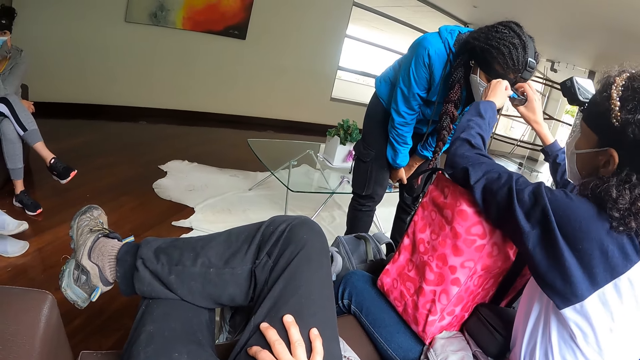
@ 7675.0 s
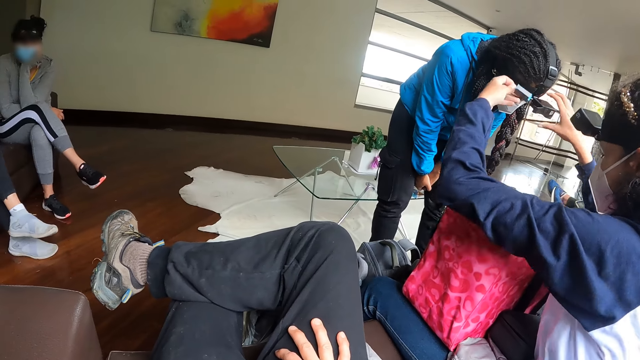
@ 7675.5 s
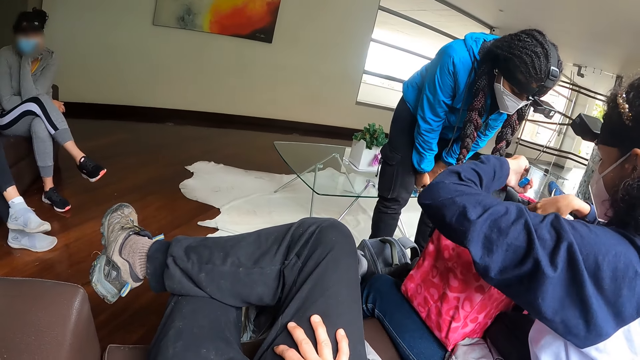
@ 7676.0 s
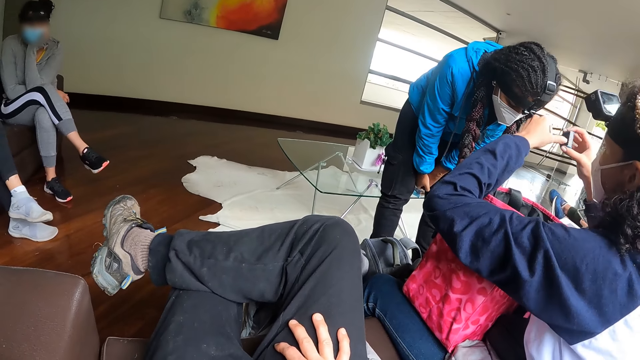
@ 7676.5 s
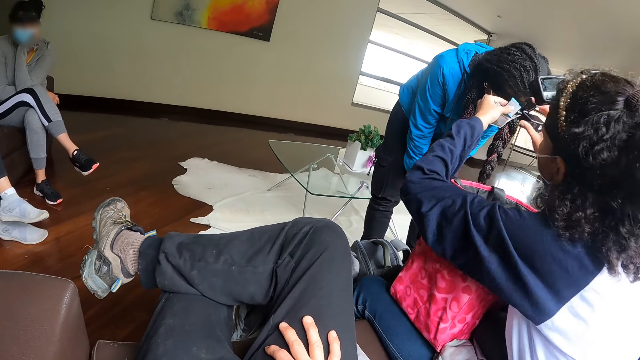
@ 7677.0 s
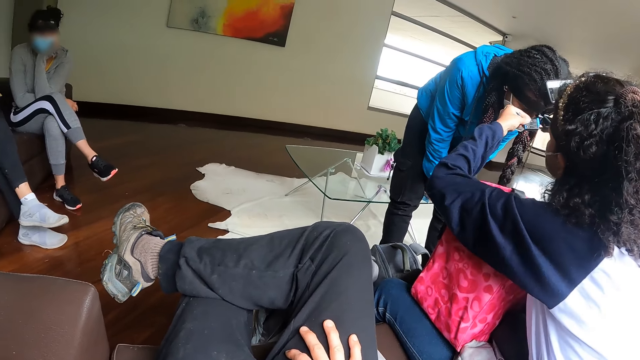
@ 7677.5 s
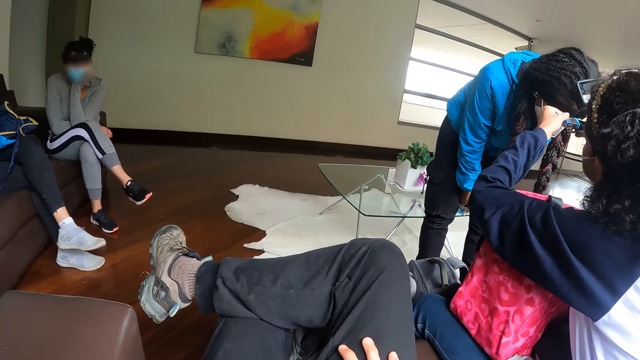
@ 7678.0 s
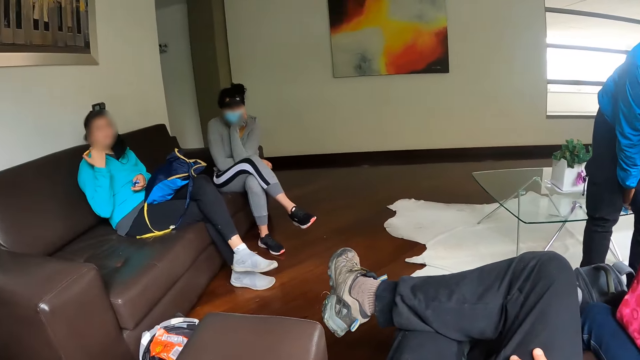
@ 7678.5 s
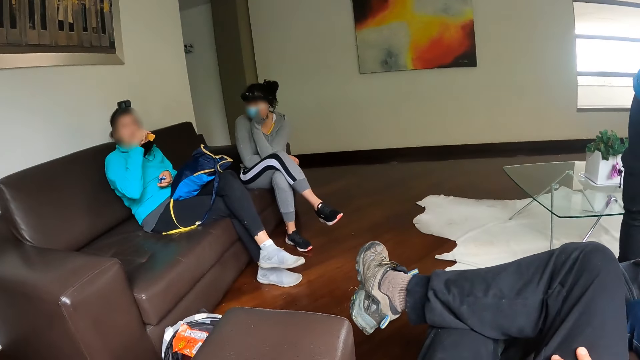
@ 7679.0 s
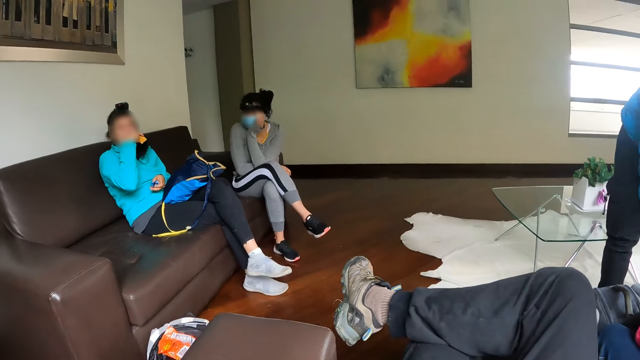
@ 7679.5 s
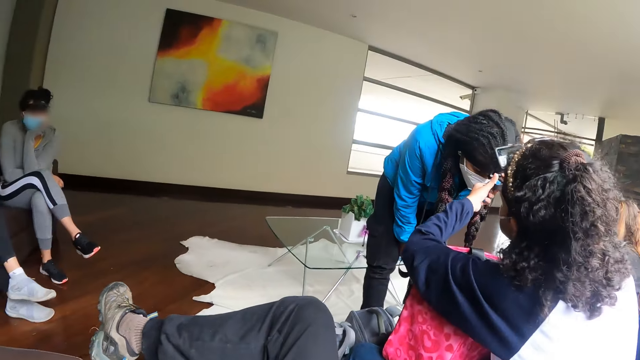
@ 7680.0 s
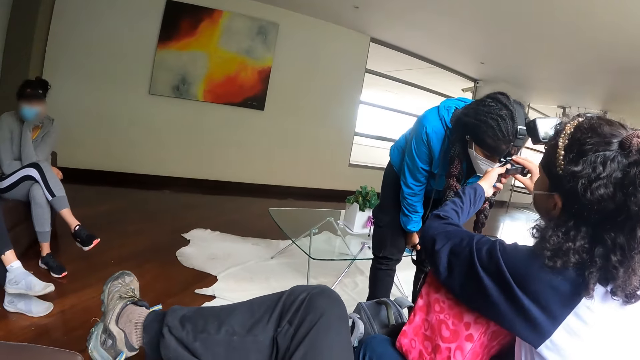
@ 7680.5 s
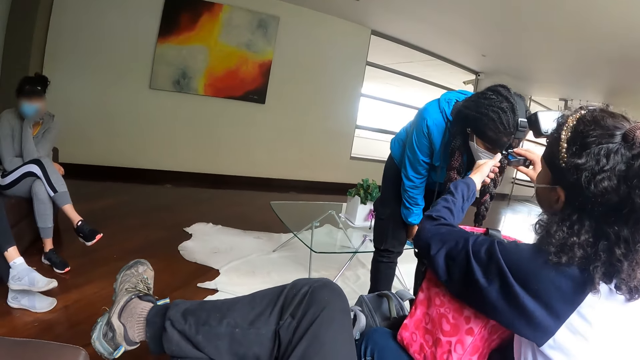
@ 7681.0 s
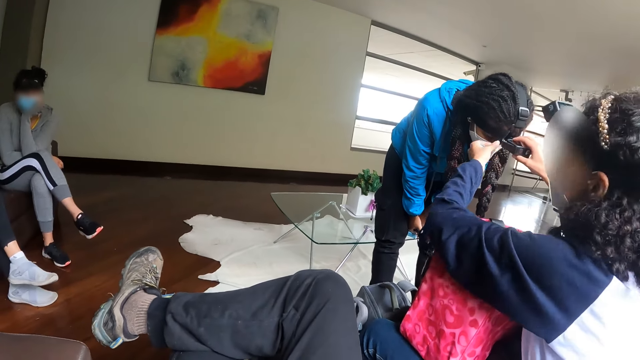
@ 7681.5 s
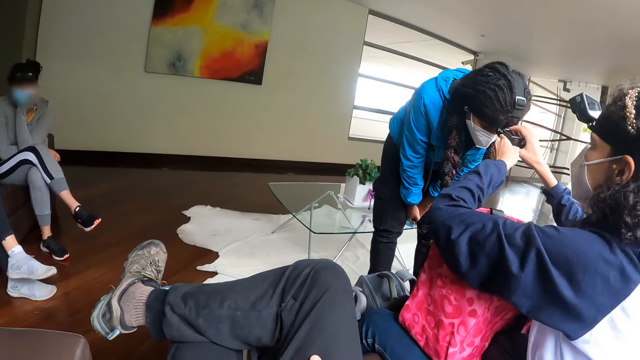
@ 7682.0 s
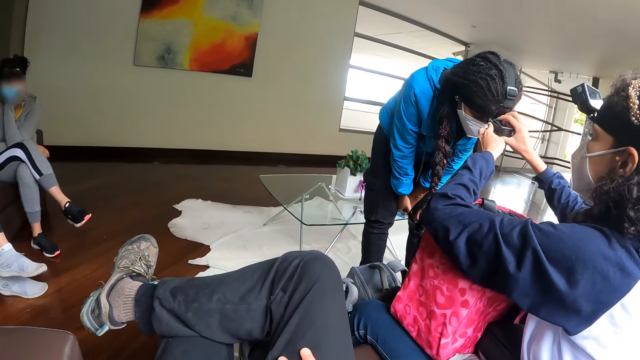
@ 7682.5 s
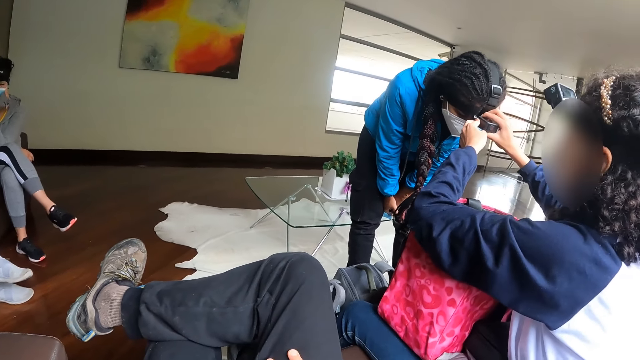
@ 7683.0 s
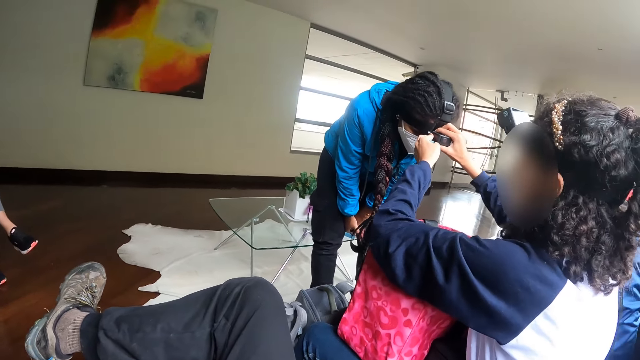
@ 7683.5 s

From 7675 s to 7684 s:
A woman picks up the battery from the bag with her right hand. The woman replaces the battery. The woman fixes the battery into the camera on the head of another woman with her hands. A third woman speaks to the camera wearer.

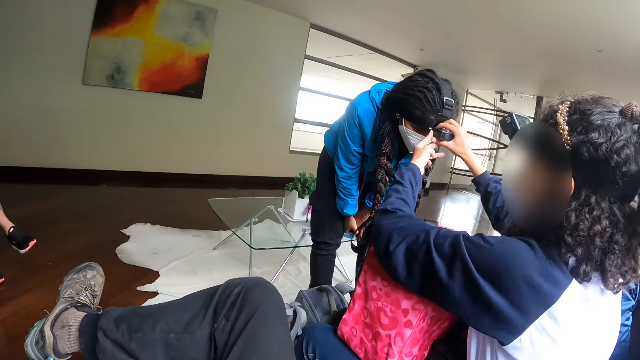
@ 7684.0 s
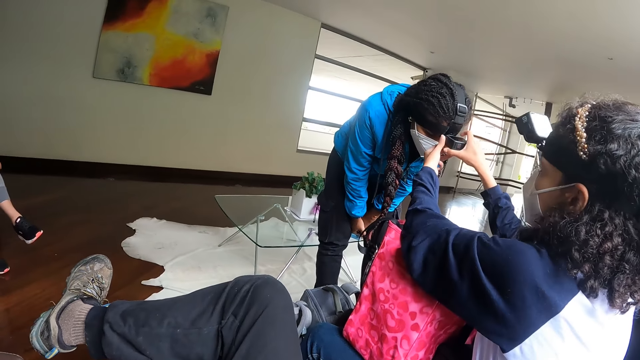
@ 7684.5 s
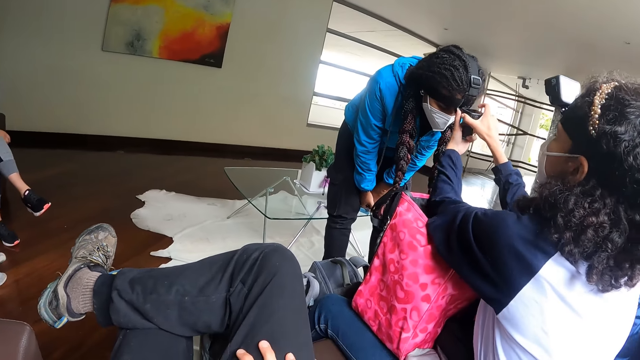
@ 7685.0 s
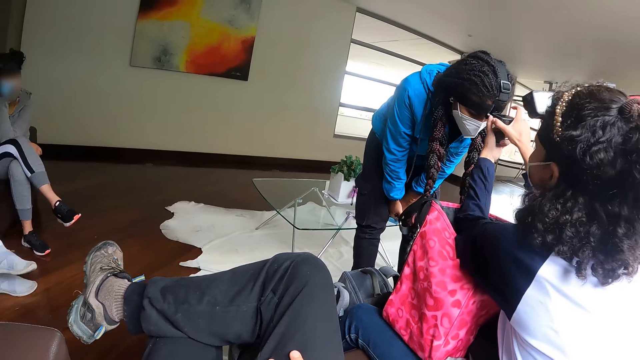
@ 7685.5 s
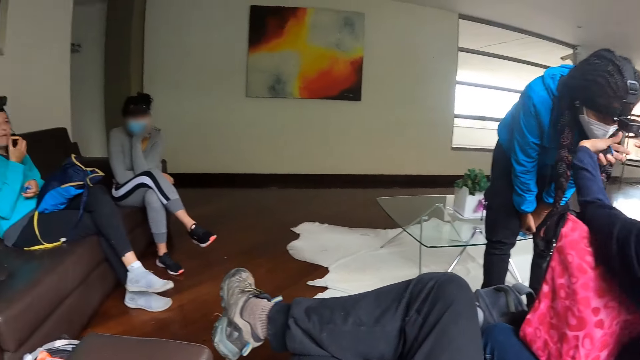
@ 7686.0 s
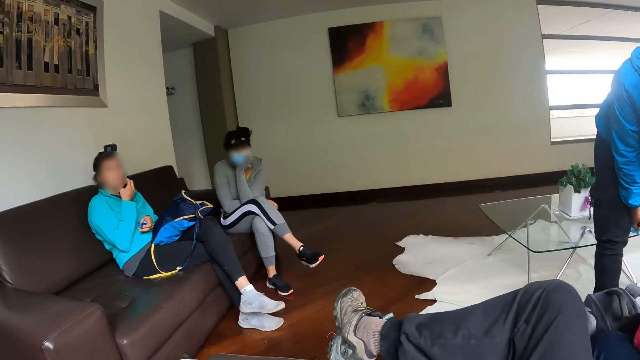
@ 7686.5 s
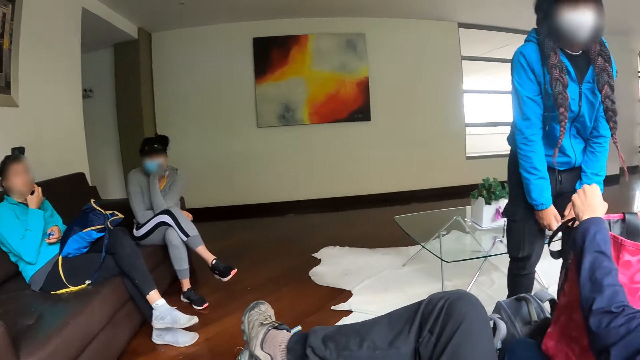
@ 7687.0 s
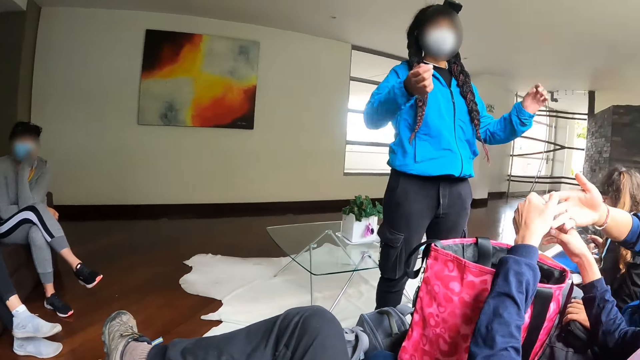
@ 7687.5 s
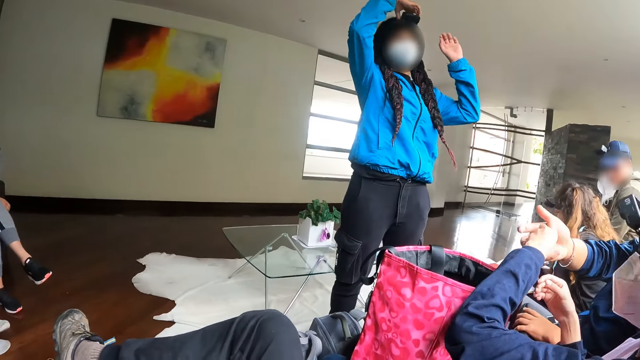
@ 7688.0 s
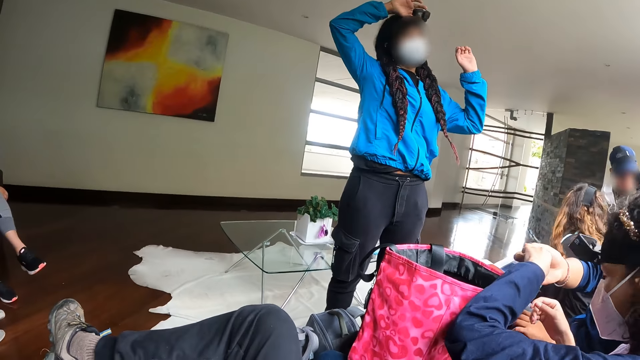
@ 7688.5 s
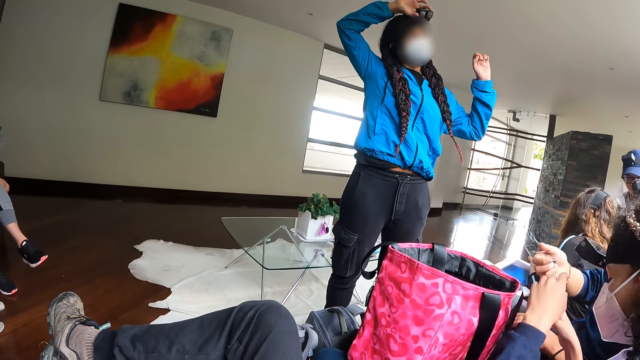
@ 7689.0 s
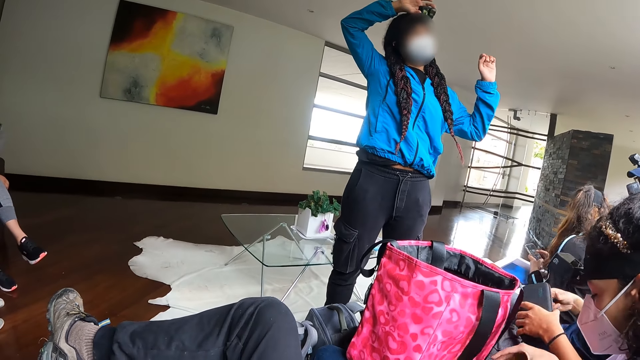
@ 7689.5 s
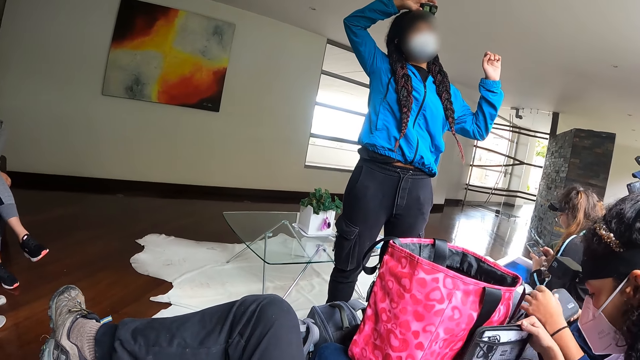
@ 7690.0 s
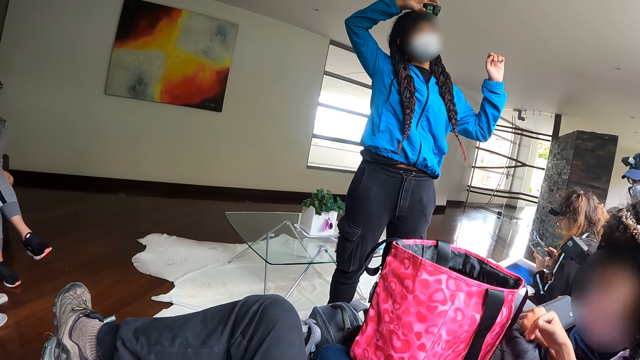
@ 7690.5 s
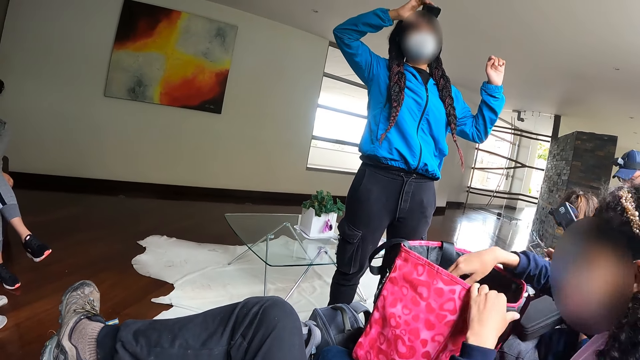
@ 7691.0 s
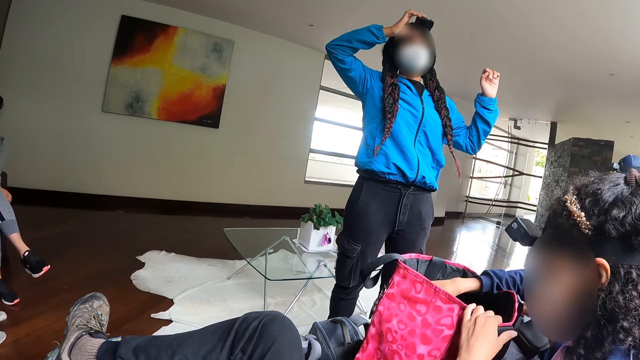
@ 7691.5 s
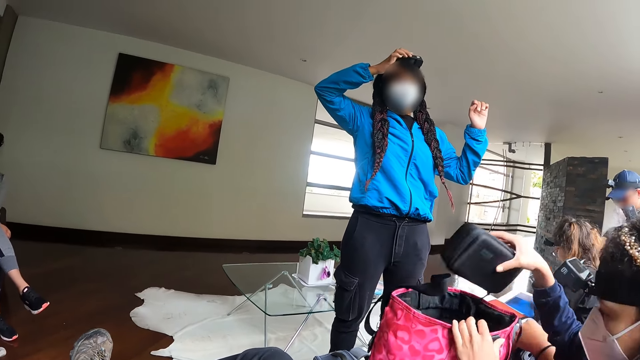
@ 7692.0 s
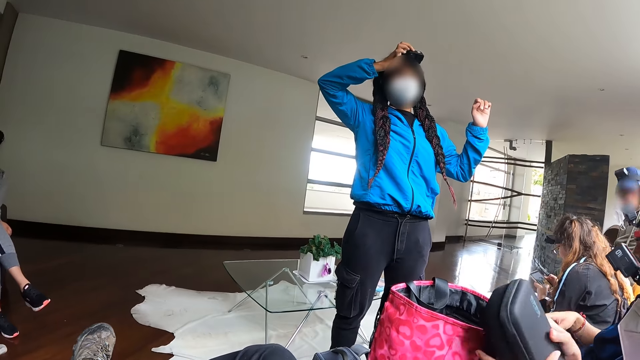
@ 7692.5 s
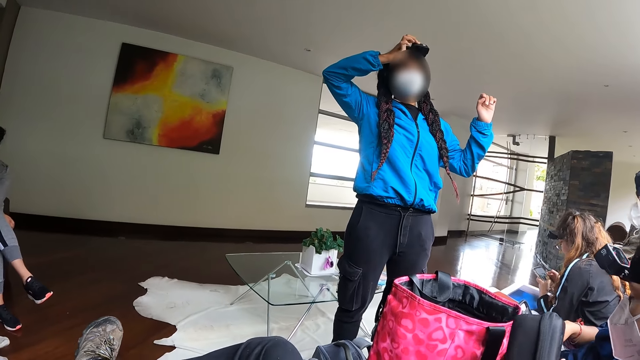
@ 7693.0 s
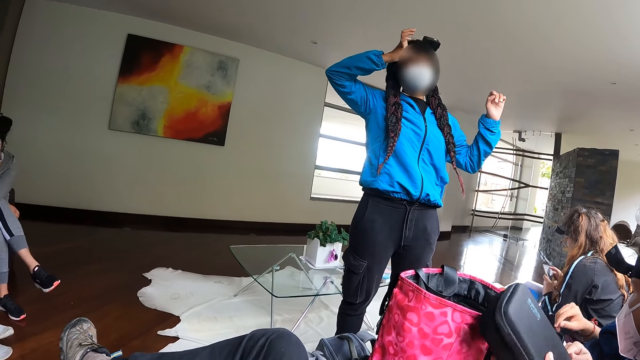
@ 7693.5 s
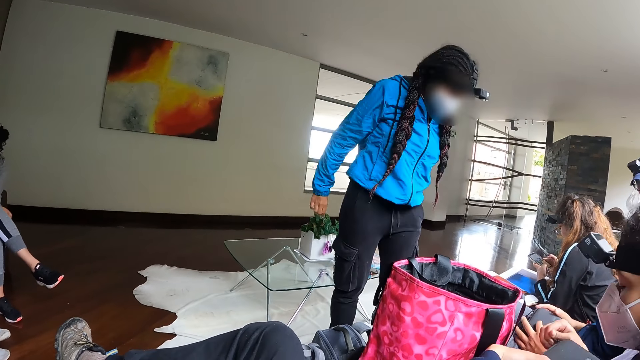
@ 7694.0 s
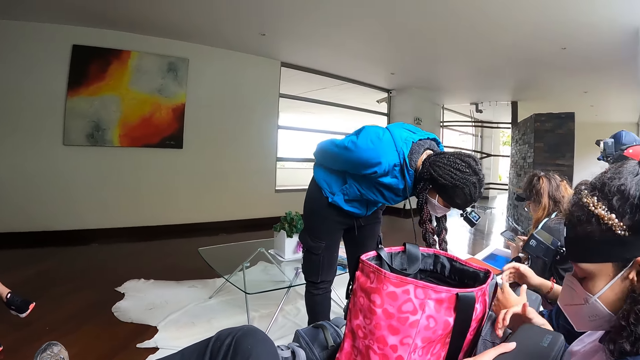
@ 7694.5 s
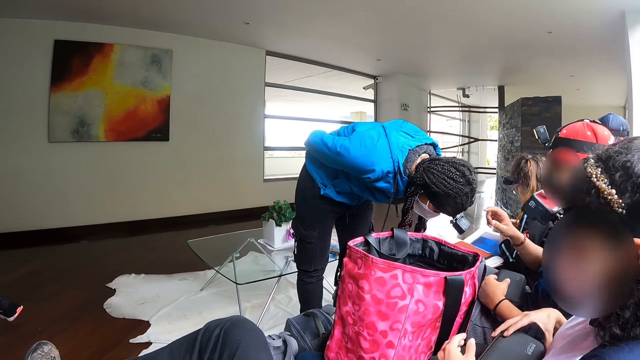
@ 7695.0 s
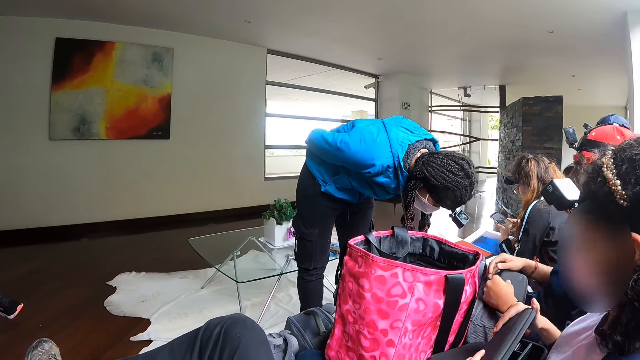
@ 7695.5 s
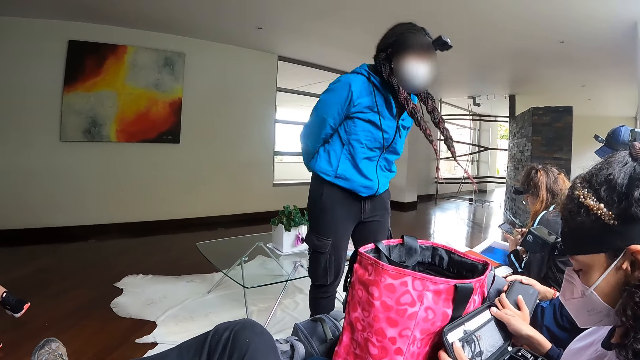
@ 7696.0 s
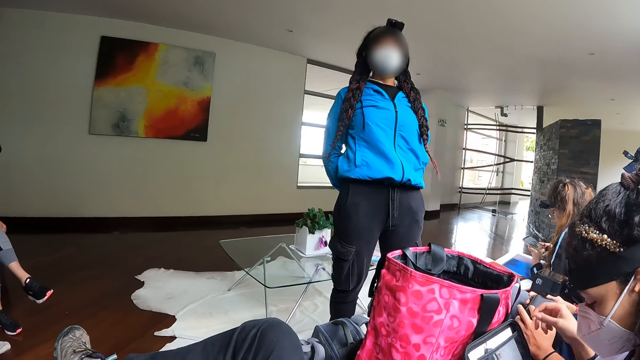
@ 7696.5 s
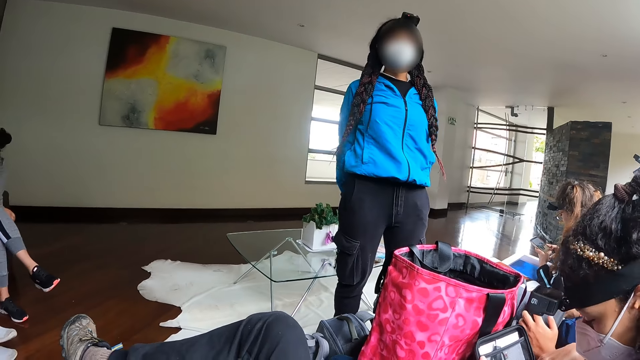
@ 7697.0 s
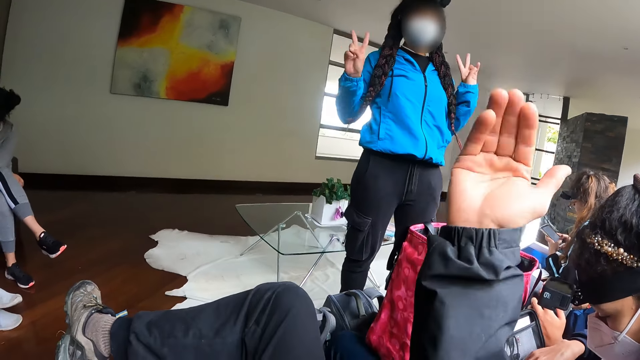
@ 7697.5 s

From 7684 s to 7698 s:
The camera wearer looks around. A woman touches the camera. The woman checks the camera on her head with her right hand. Another woman puts the battery into the right hand of a man. The first woman turns on the camera. The man moves the black box in his hands. The other woman opens the cover of the black box with her right hand. The other woman closes the cover of the black box with her right hand. The other woman removes a black box or case from the bag with her right hand. The other woman unzips the black box with her right hand. The first woman bends over. The man looks at the camera. The other woman opens the cover of the black box with her right hand. The other woman looks through the case. The camera wearer calls the first woman with his right hand.
